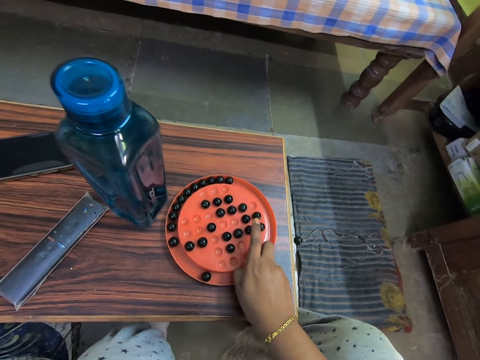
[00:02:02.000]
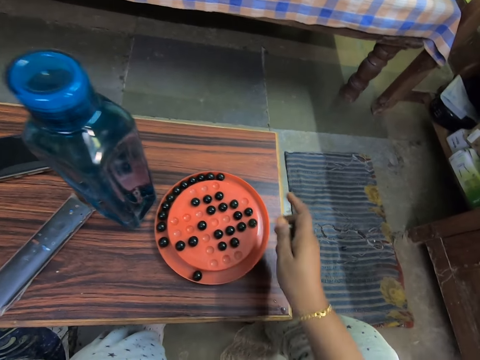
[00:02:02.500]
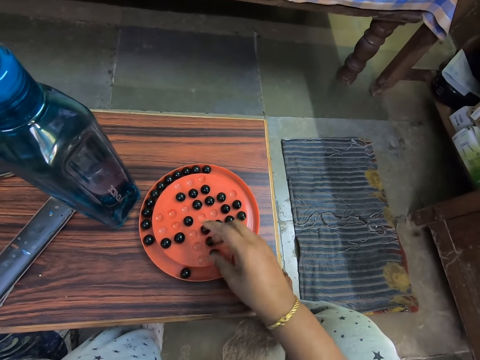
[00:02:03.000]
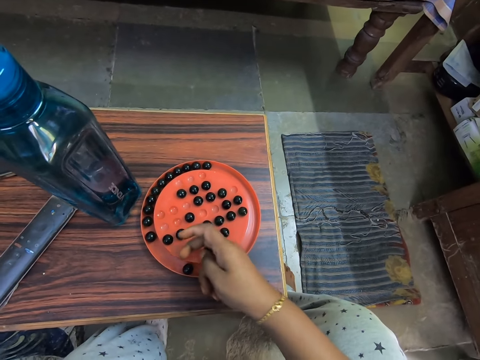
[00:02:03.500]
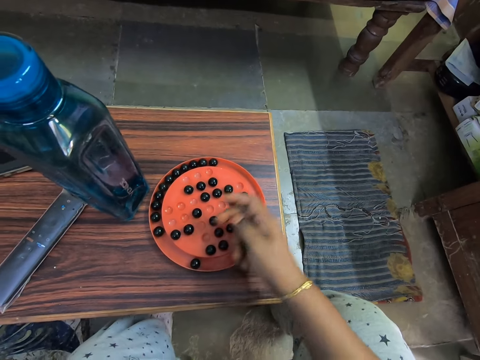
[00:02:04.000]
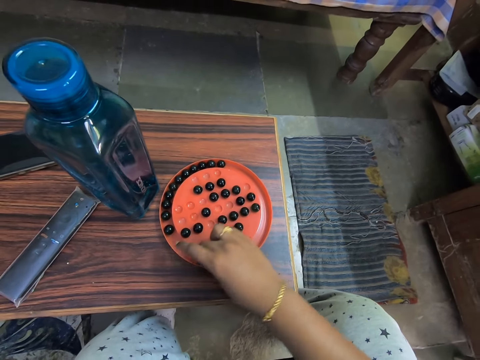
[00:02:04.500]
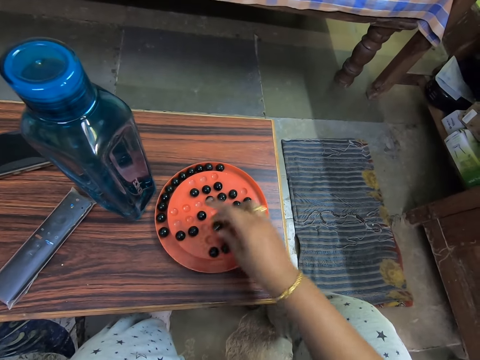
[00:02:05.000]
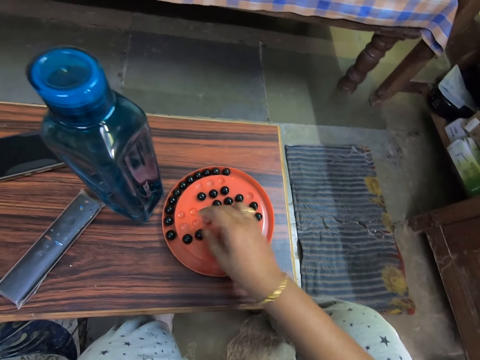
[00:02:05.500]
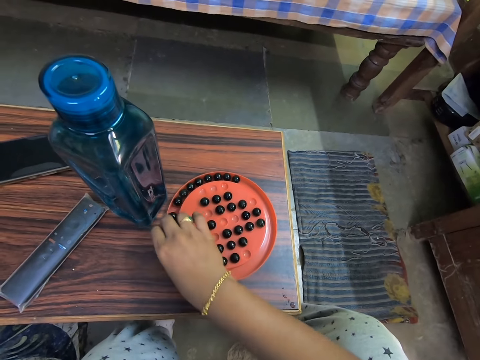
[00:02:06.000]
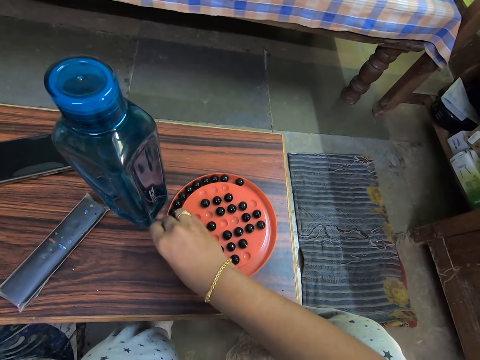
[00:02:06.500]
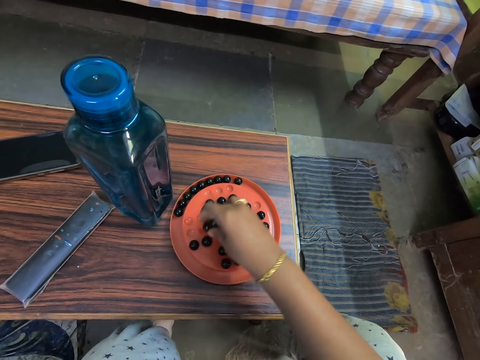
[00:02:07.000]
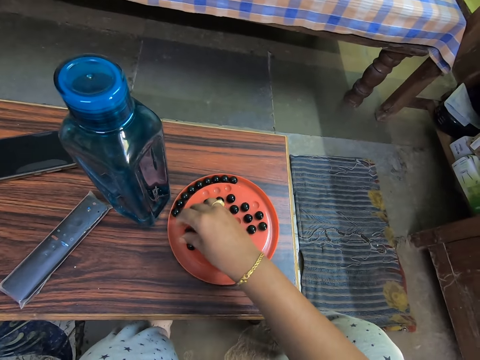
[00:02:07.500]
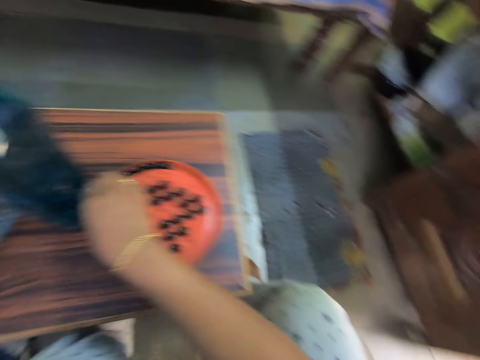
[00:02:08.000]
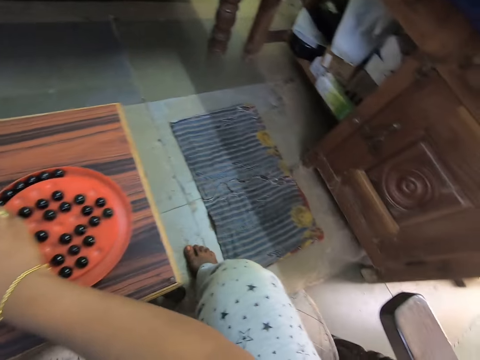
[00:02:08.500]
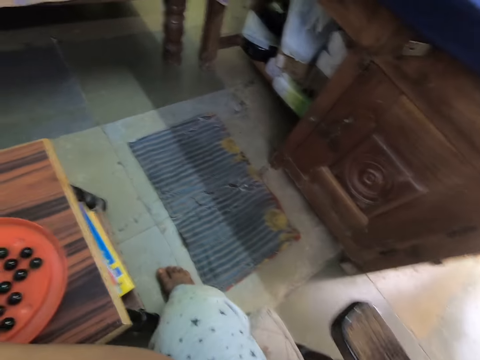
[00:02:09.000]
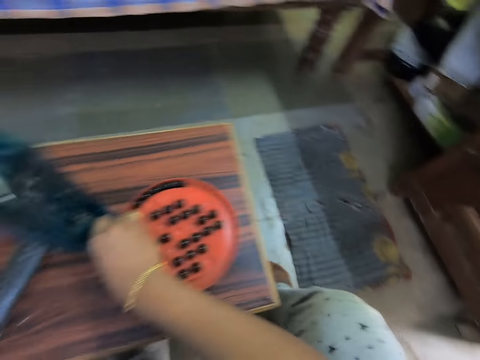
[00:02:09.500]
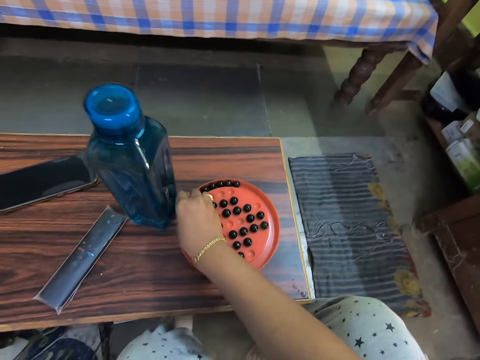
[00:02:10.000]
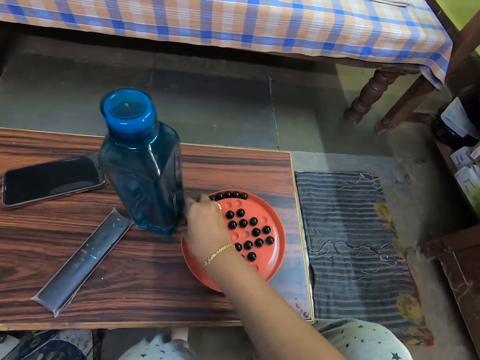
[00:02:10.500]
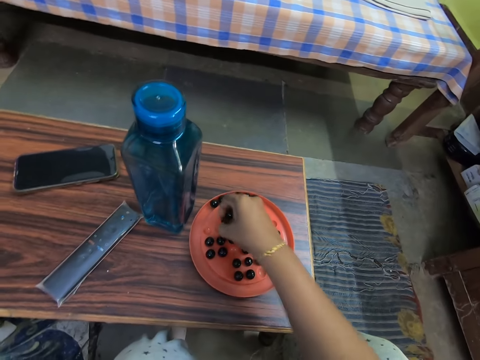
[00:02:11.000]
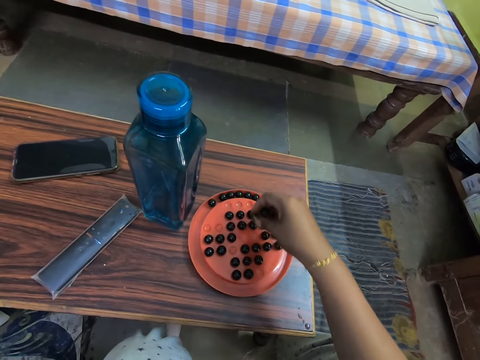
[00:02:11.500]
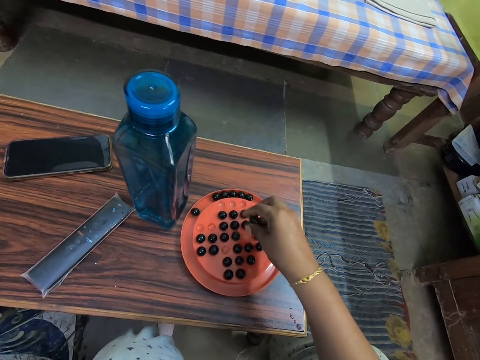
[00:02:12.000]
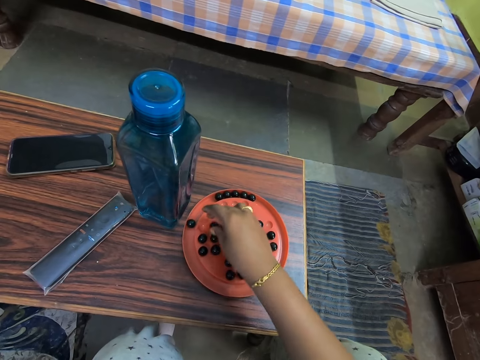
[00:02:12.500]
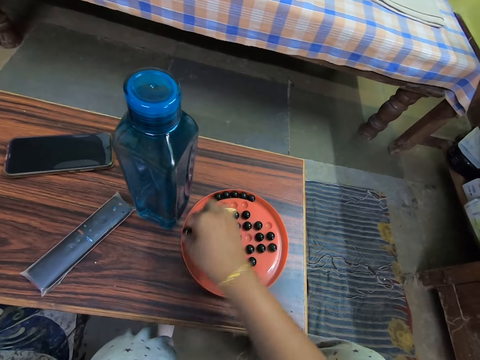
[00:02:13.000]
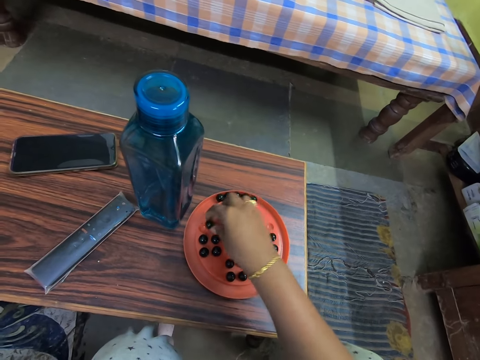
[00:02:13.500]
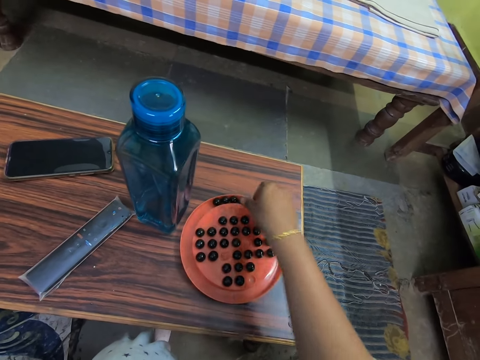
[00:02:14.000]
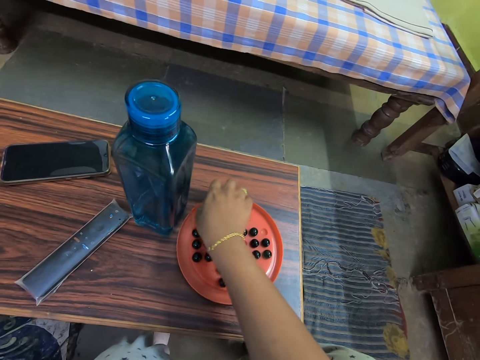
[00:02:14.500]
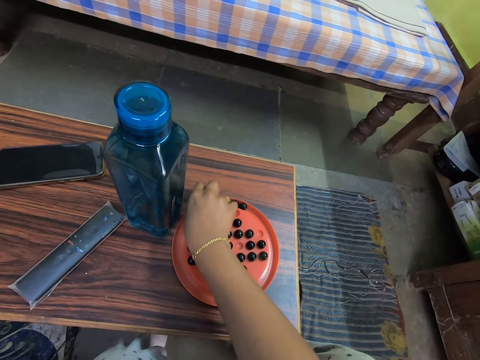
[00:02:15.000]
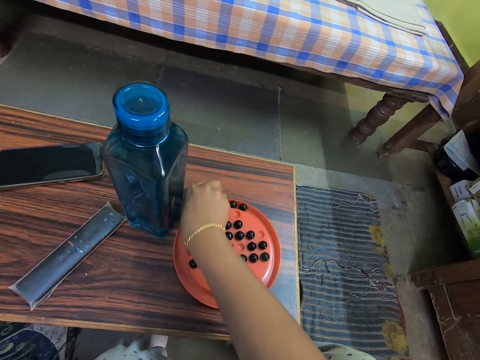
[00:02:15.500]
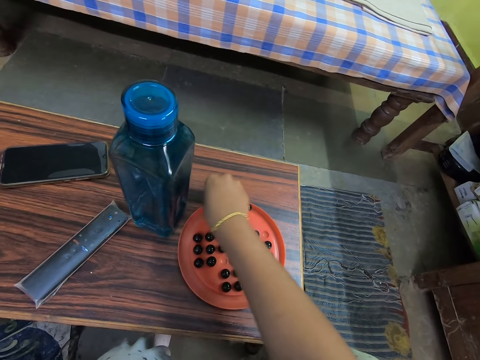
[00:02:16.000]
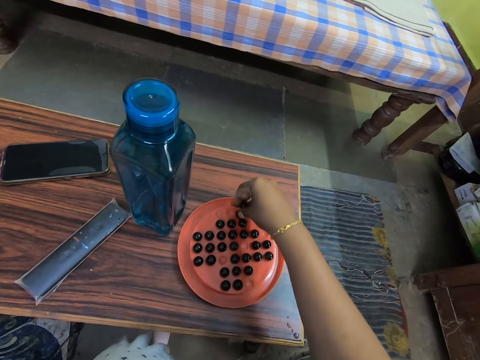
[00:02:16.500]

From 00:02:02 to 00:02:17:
The camera wearer picks marbles and arranges the marbles on the solitaire. They pick marbles and arrange the marbles on the solitaire. They pick marbles and arrange the marbles on the solitaire. They look around the house. They put the marble on the plate. They pick marbles and arrange the marbles on the solitaire. They pick marbles and arrange the marbles on the solitaire.

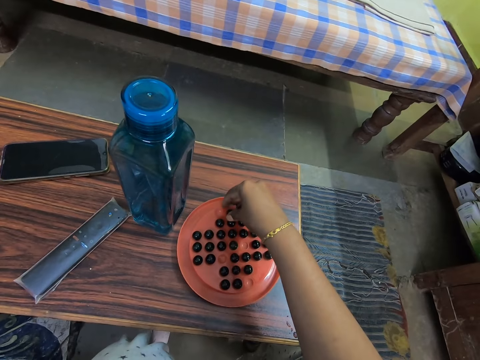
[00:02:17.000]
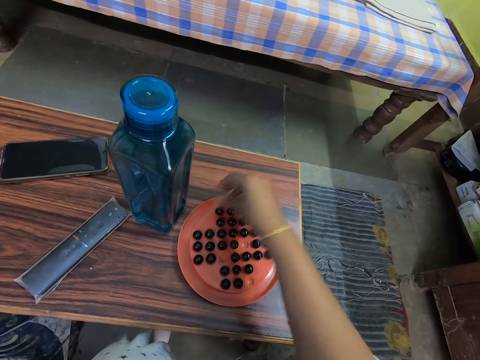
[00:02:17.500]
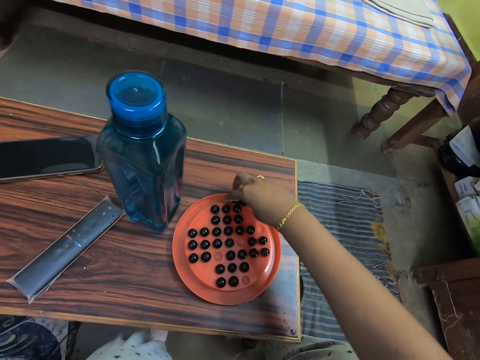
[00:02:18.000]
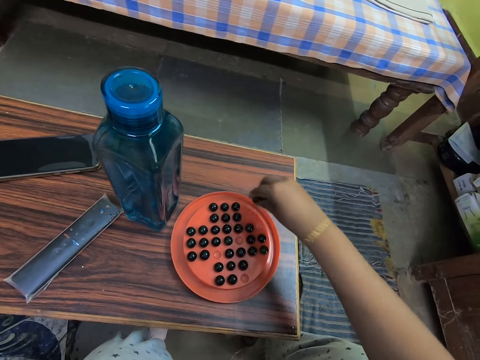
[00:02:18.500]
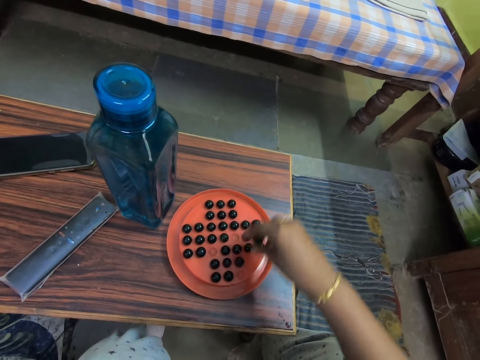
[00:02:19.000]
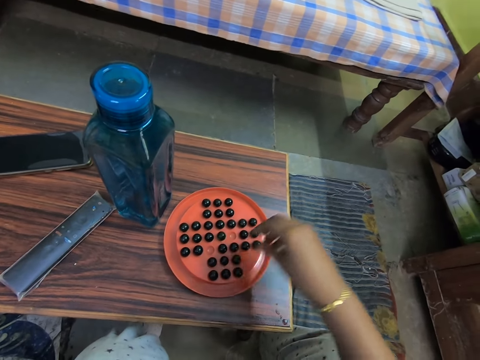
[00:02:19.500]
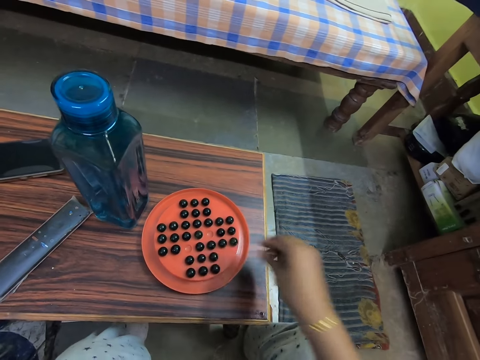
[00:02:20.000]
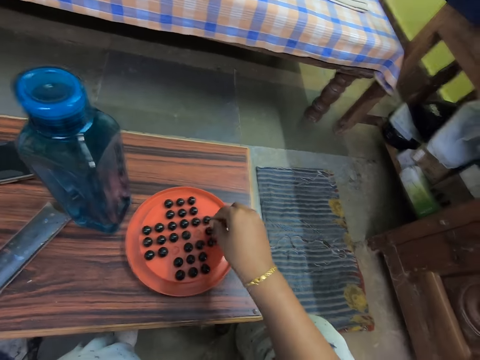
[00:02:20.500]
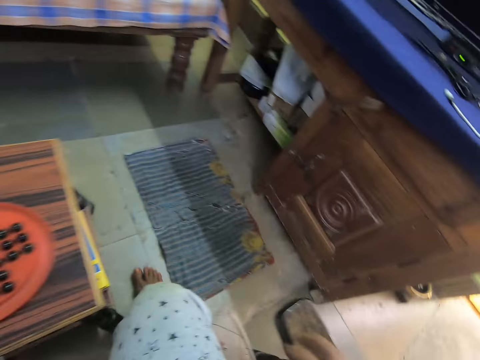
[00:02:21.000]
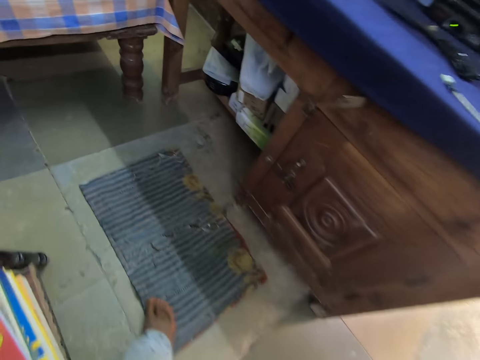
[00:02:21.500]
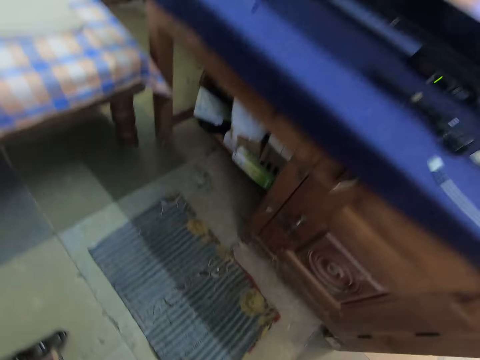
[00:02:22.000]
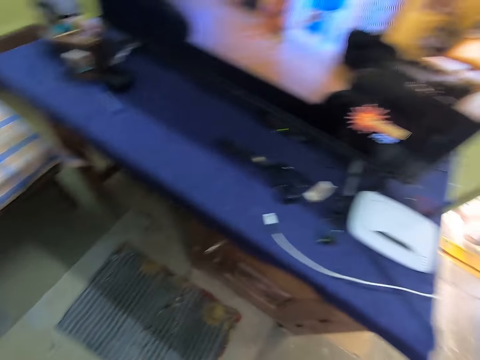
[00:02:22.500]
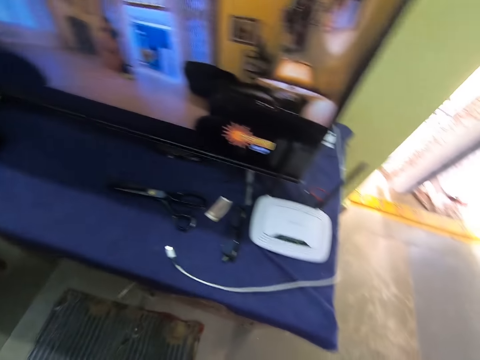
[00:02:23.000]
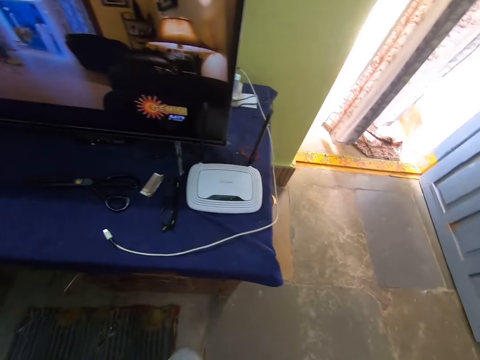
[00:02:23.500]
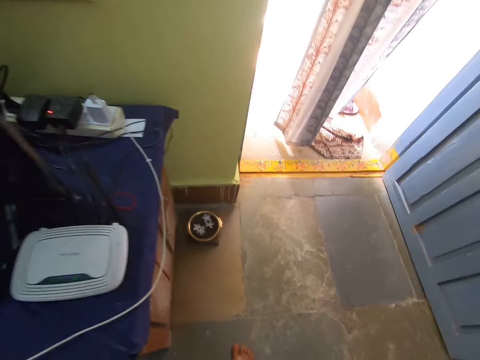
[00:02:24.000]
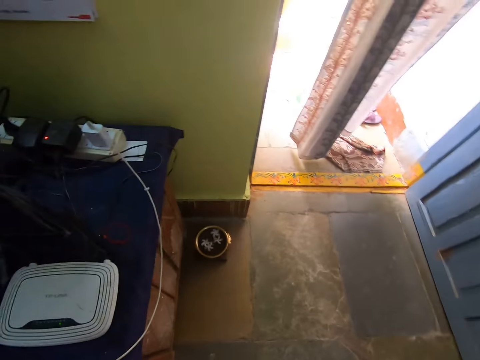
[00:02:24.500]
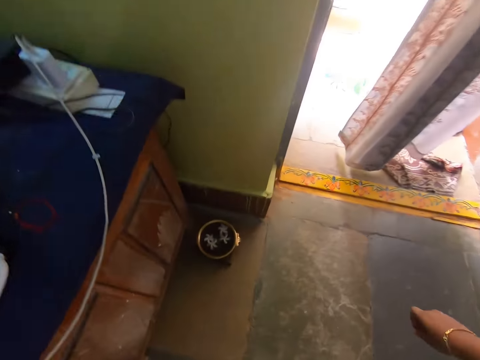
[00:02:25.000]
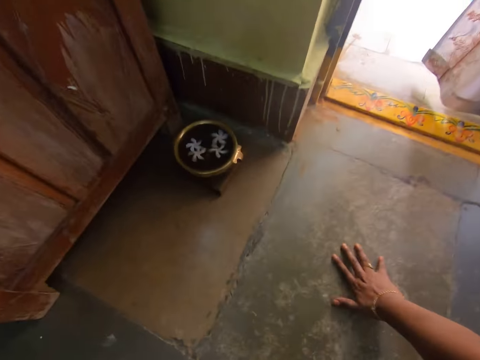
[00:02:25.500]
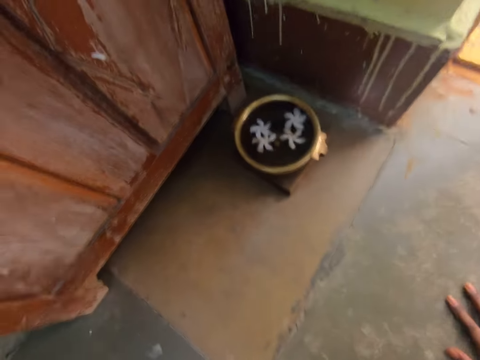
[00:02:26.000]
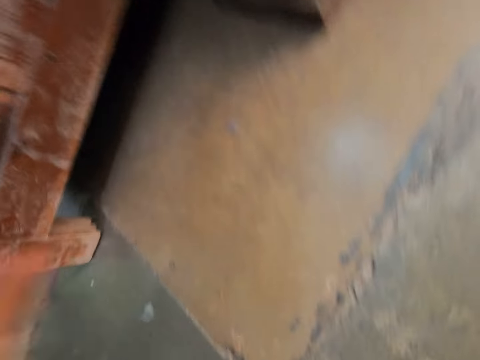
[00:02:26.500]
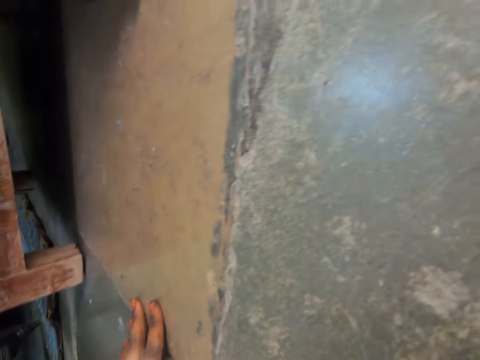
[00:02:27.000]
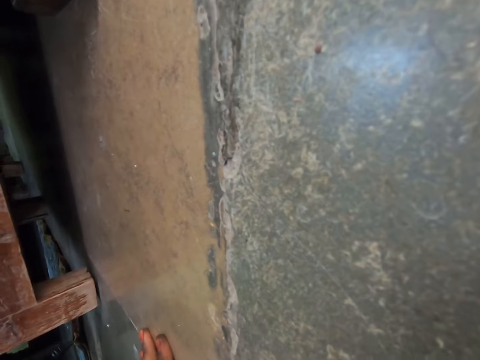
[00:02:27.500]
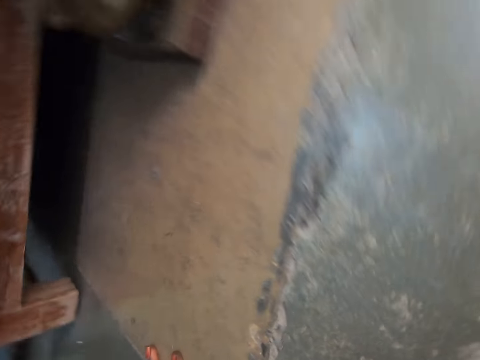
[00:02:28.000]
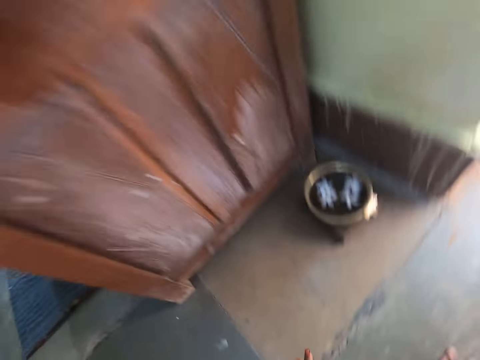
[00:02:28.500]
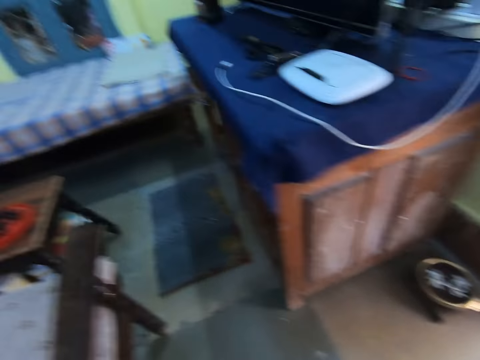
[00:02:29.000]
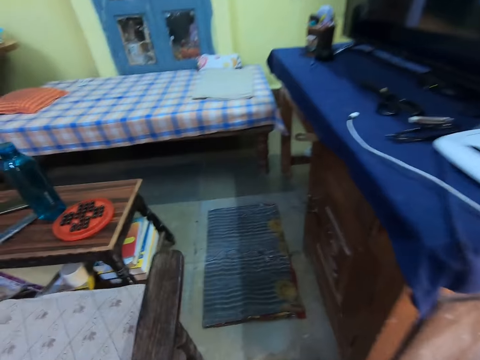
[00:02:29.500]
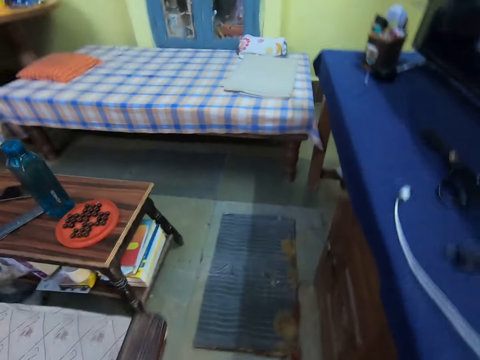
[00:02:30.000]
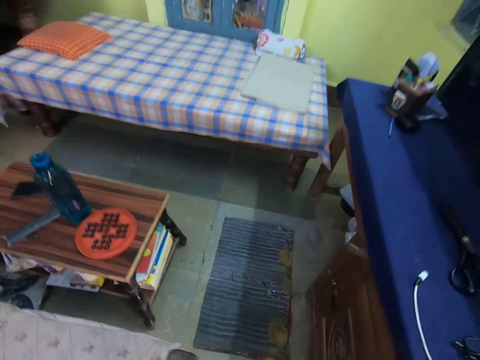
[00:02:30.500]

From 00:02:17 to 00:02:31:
The camera wearer picks marbles and arranges the marbles on the solitaire. They pick marbles. They look around the house. They walk around. They look under the floor. They look around. They walk around the house.
